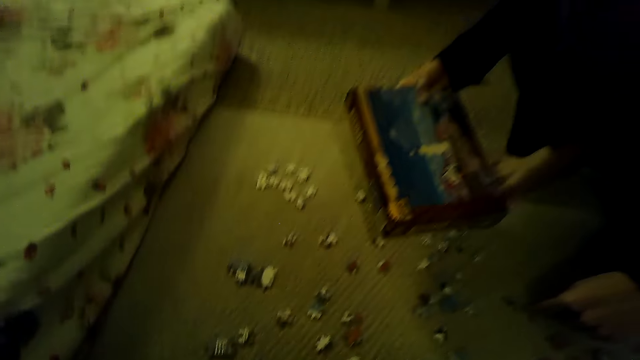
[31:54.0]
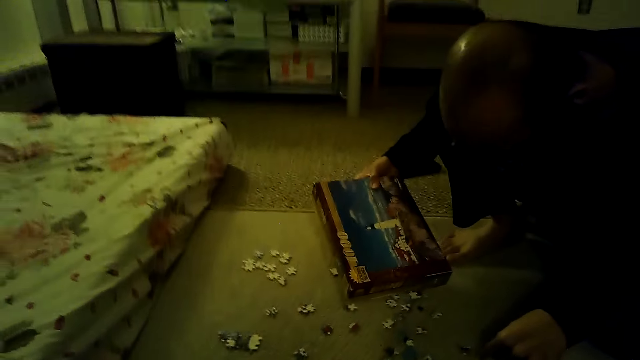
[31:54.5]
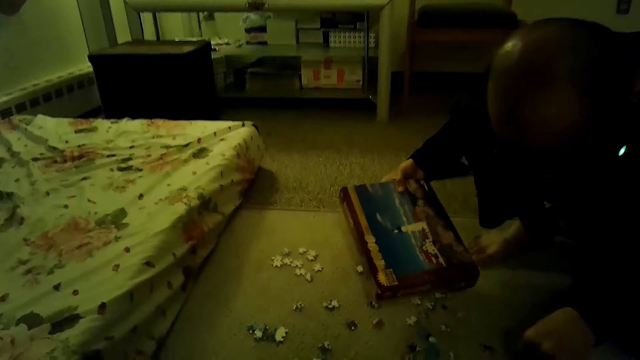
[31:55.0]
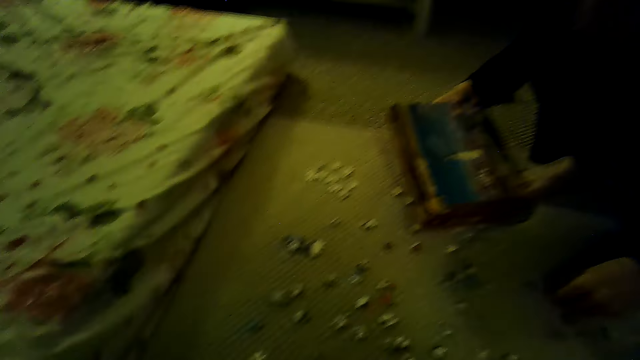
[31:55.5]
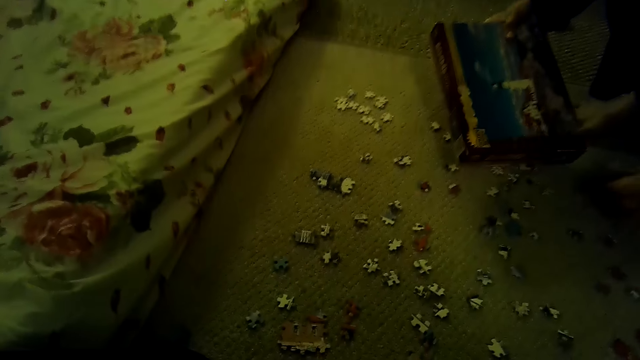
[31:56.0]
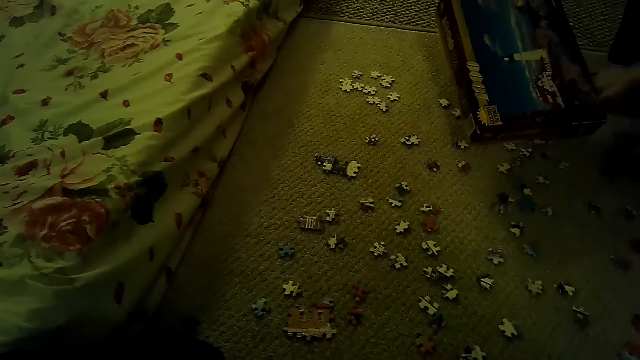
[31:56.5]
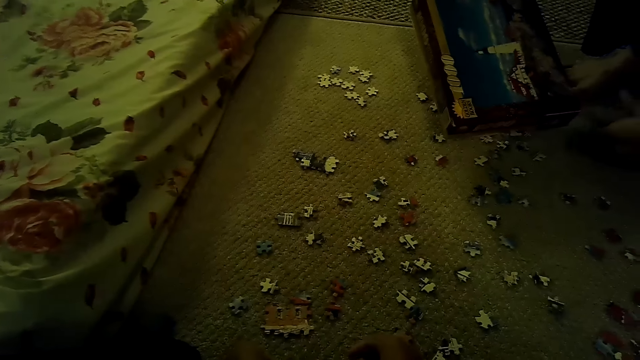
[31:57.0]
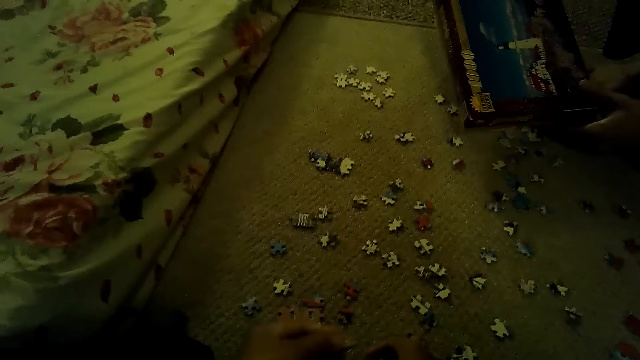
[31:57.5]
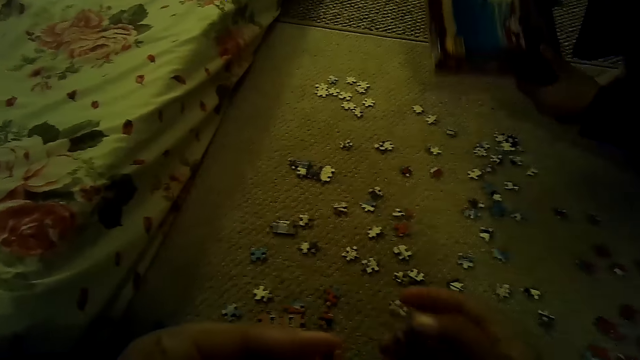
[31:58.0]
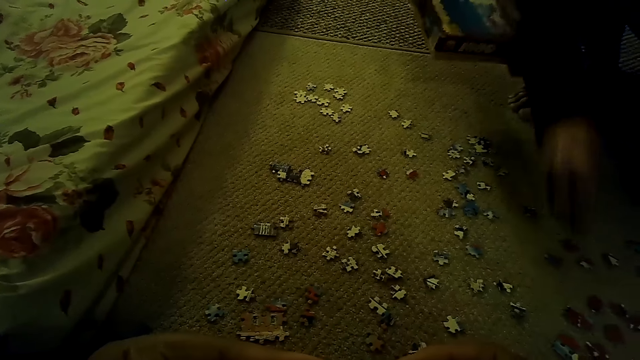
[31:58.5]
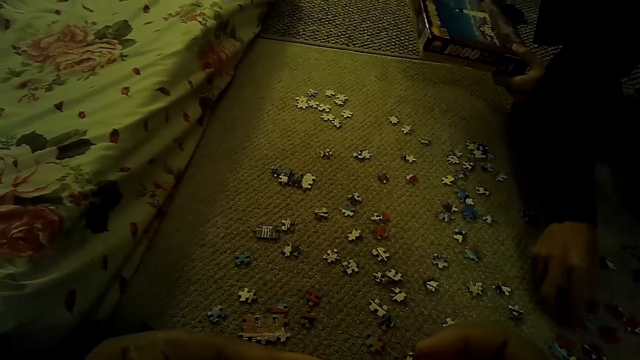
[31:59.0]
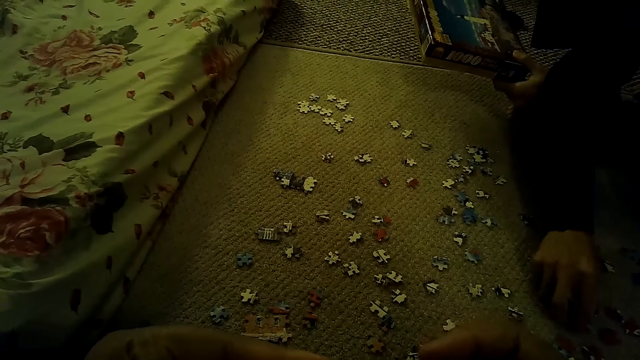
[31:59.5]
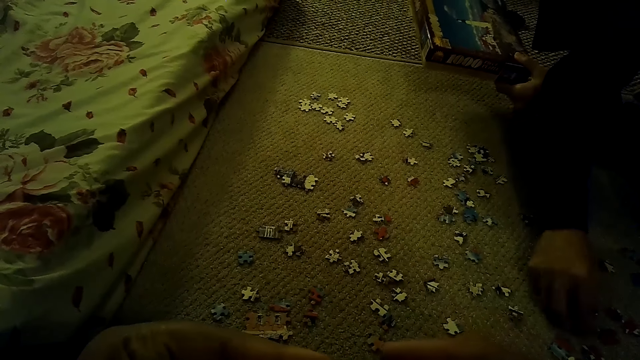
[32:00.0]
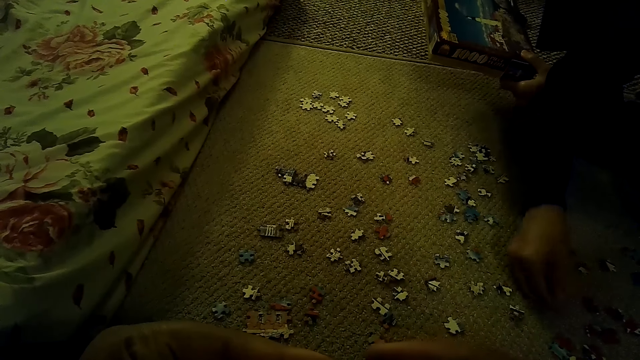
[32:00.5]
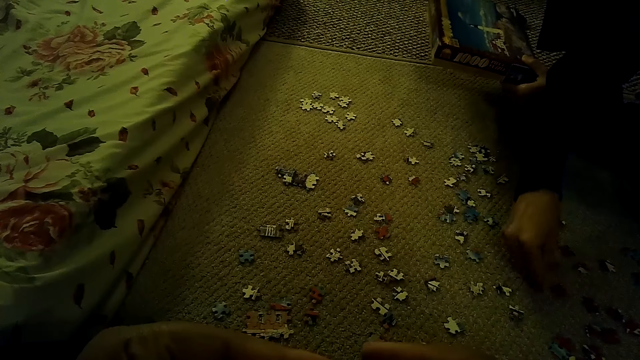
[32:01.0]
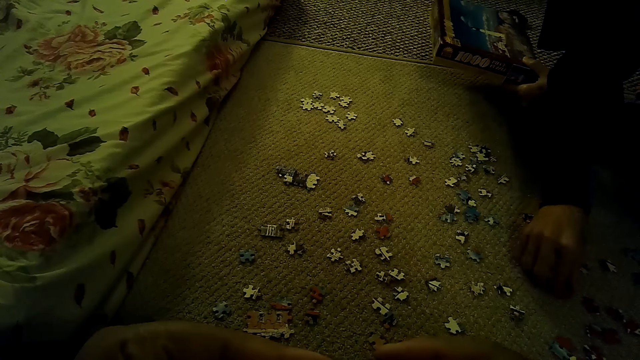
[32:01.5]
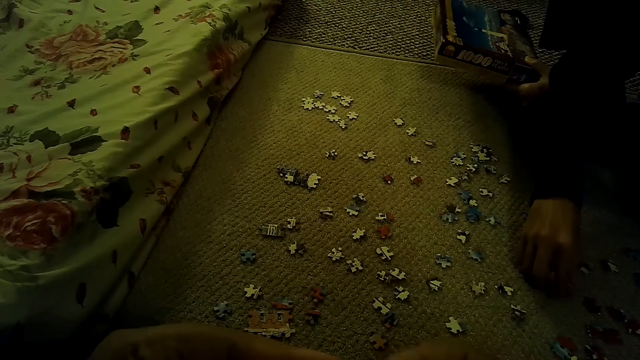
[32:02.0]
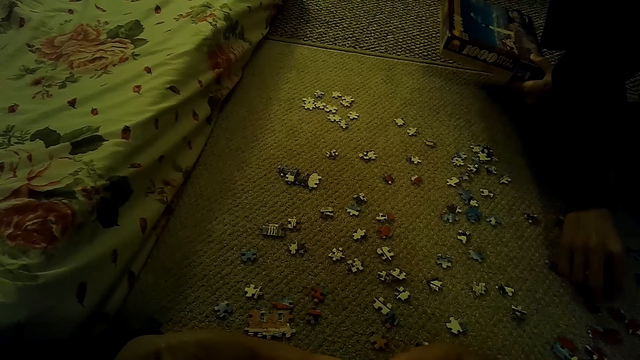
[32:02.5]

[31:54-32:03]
The camera wearer stares around the house. A man moves the hand. The man picks a box from the floor, picks a puzzle piece, and plays a jigsaw puzzle on the floor.

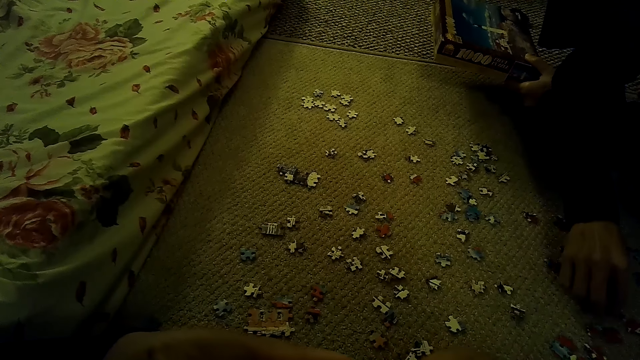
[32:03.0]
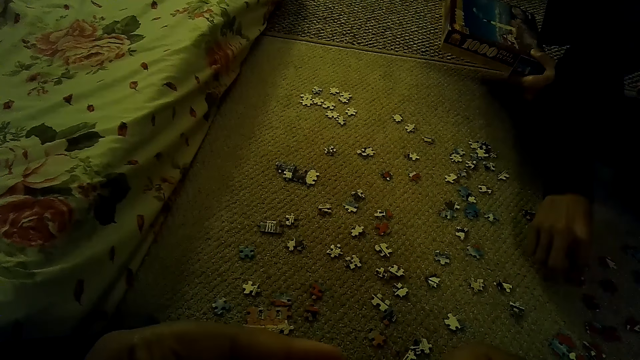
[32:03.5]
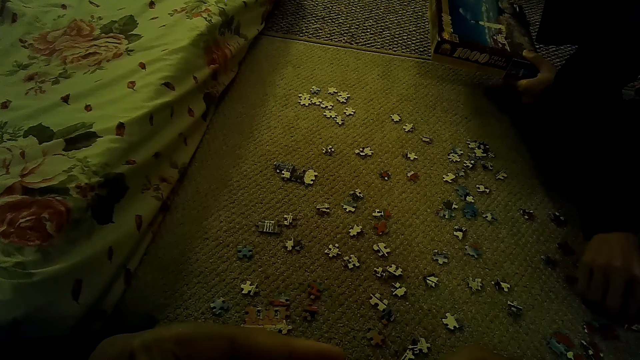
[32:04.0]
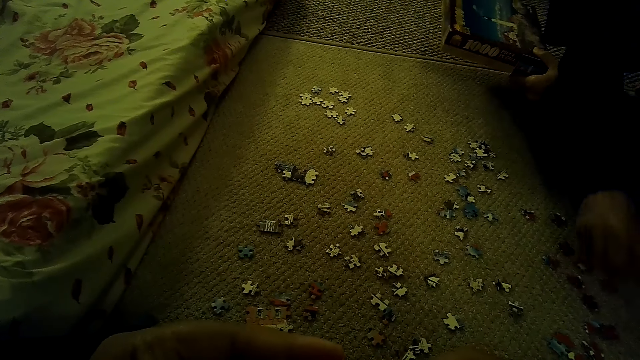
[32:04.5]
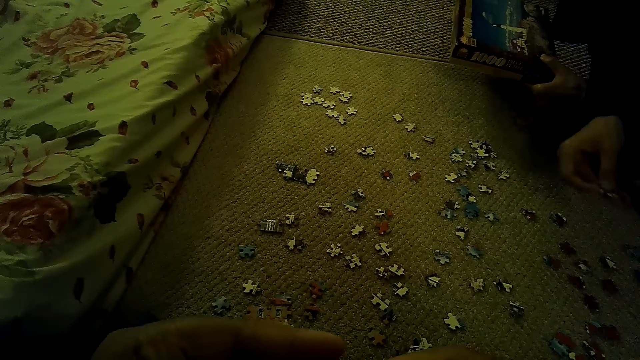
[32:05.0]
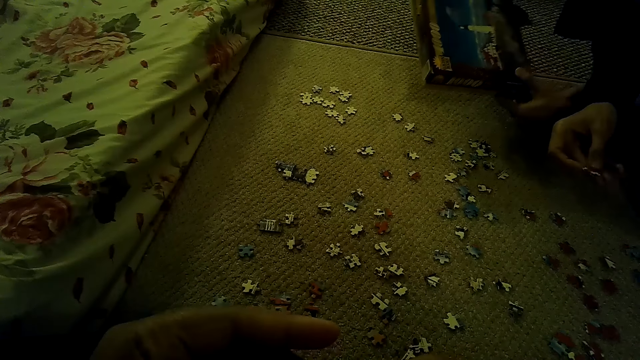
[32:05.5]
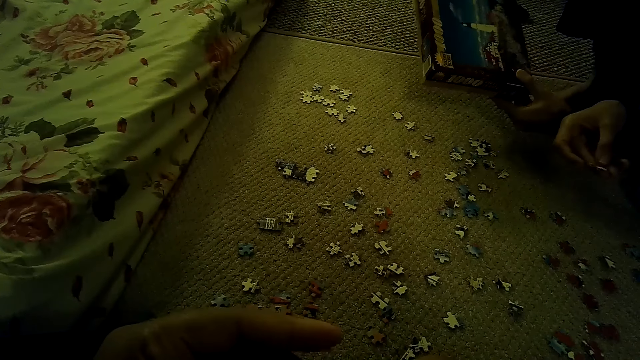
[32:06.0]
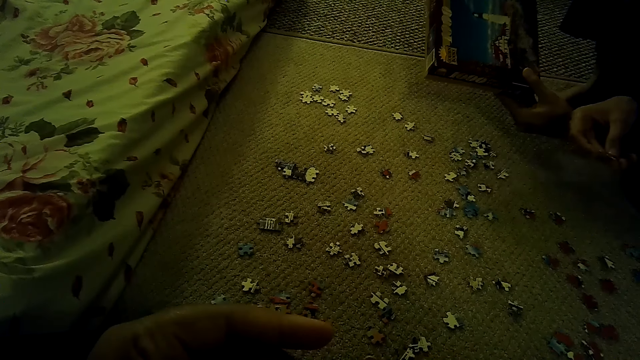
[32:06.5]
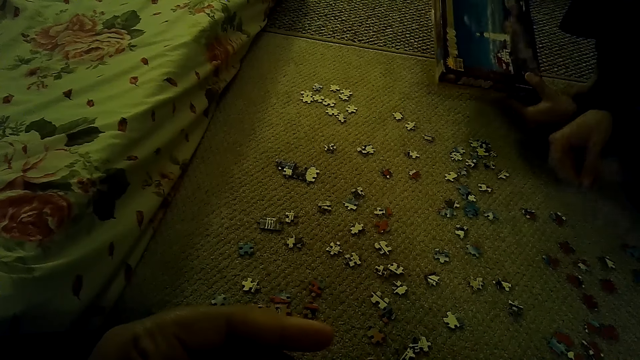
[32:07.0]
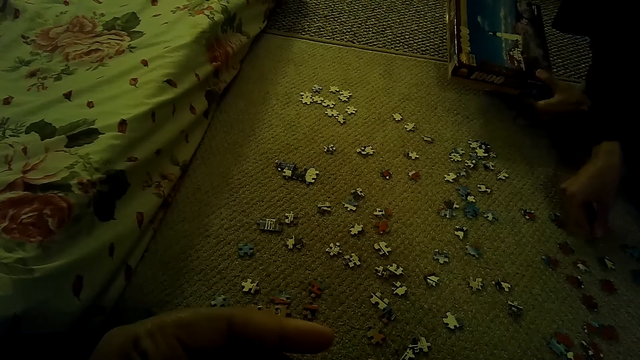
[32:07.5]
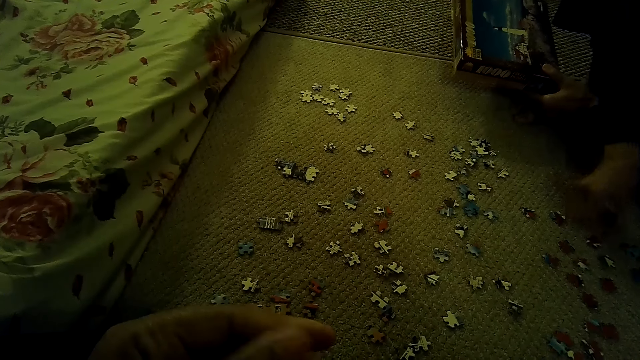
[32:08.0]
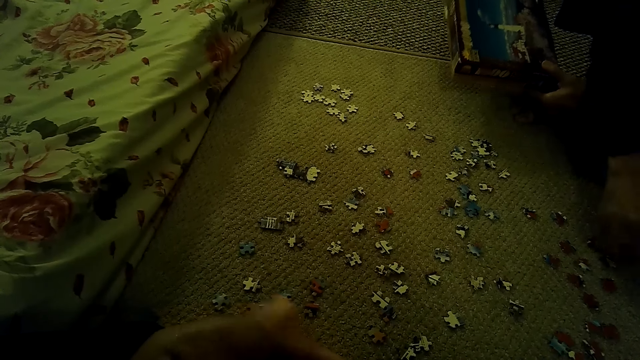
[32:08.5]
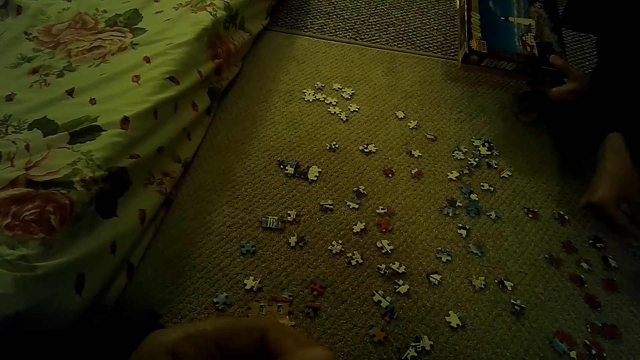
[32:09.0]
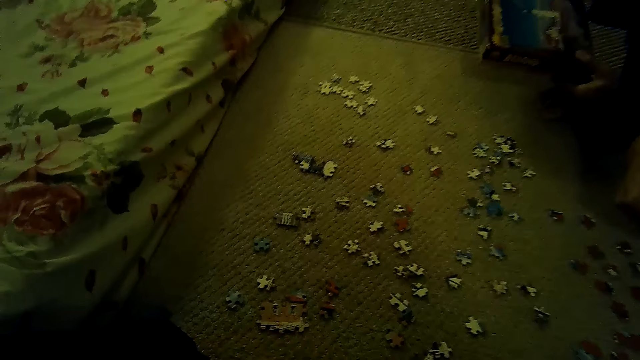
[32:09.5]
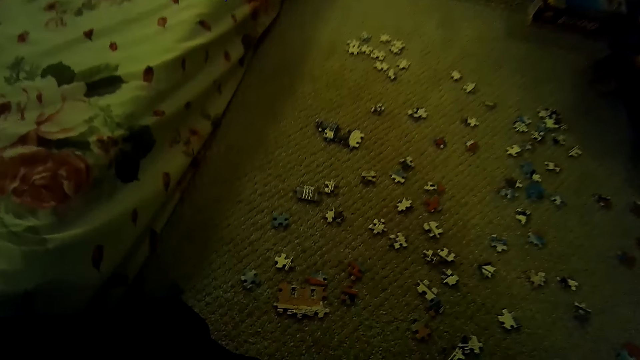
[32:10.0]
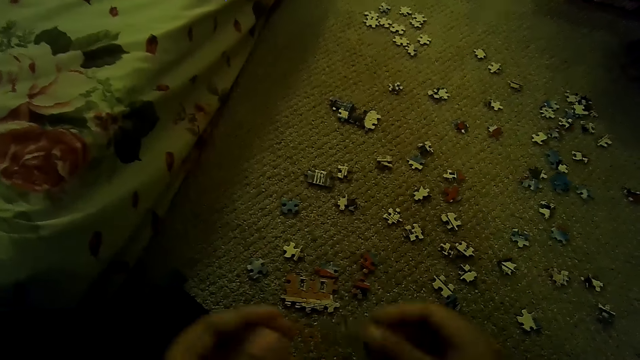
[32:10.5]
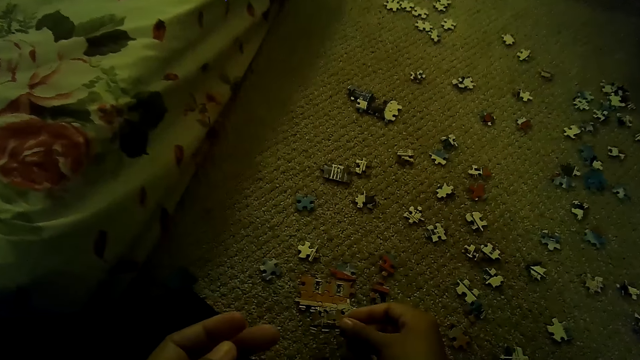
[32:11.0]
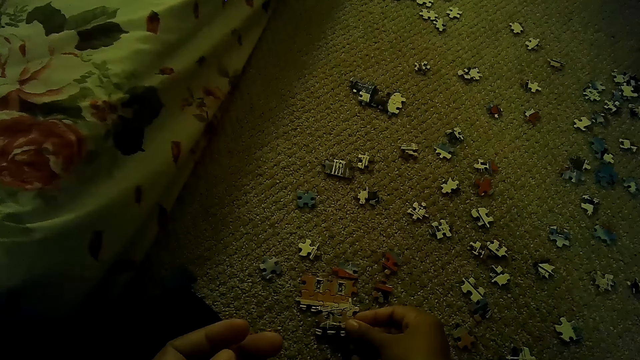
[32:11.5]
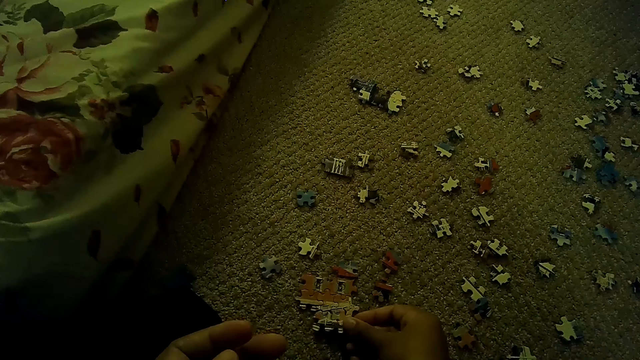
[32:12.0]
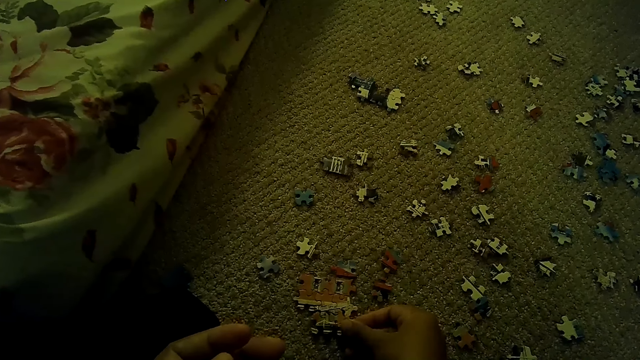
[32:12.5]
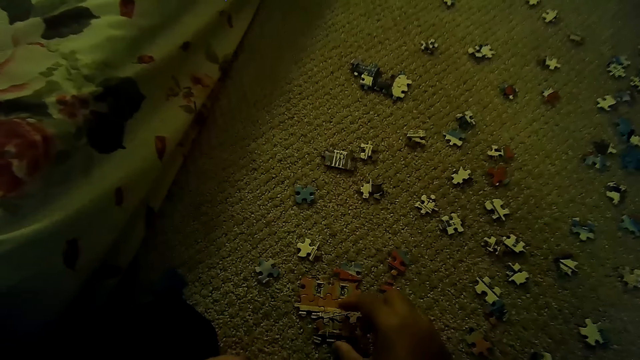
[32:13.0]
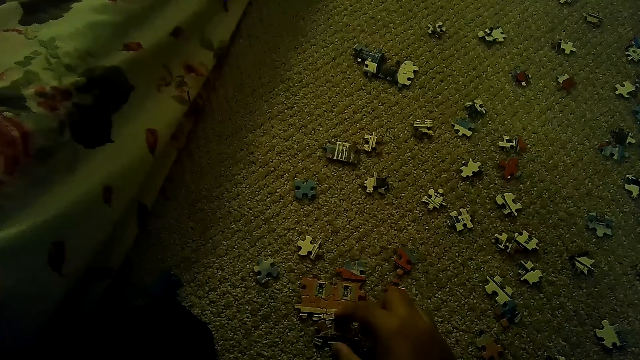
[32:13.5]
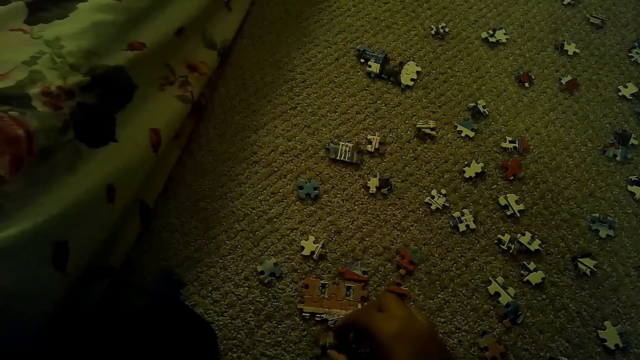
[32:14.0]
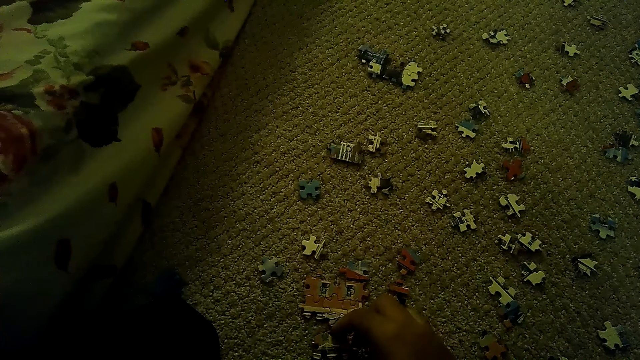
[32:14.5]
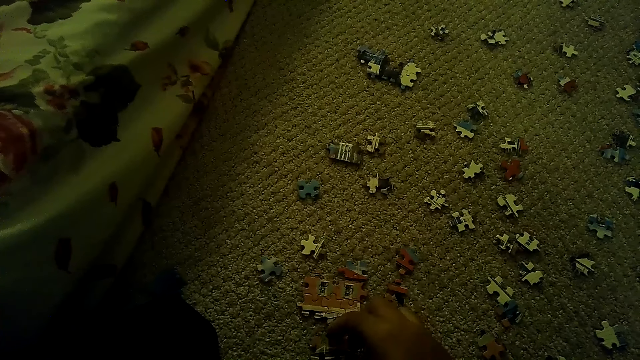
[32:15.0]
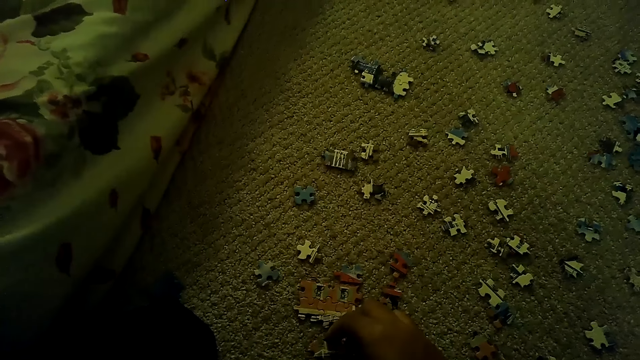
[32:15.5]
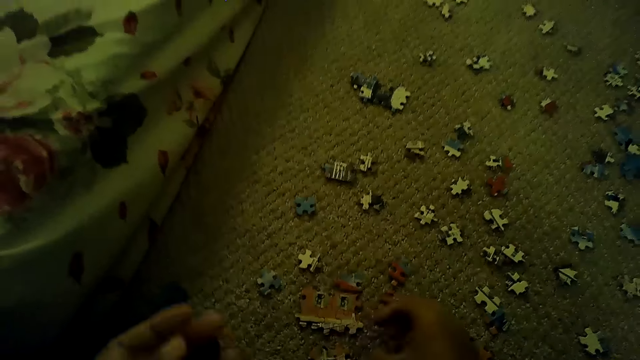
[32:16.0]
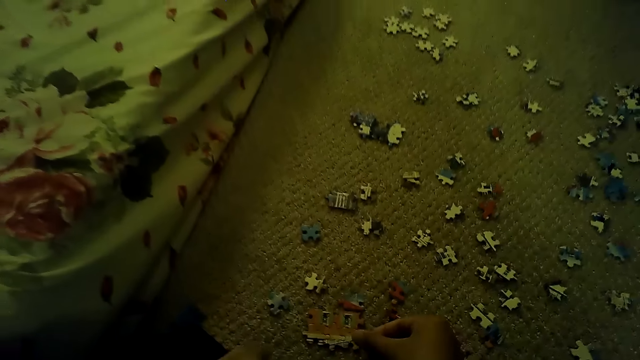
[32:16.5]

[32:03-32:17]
A man looks at a puzzle piece and puts down the puzzle piece. The camera wearer plays the jigsaw puzzle on the floor. They fix the puzzle piece.
